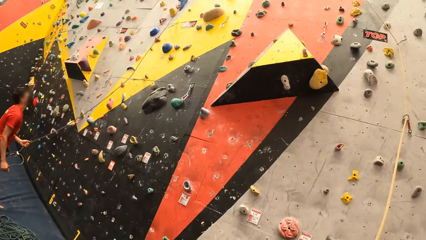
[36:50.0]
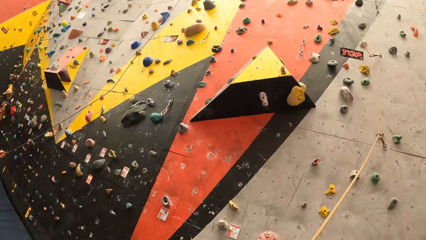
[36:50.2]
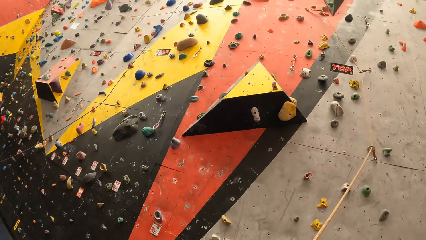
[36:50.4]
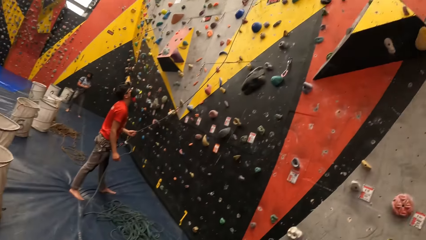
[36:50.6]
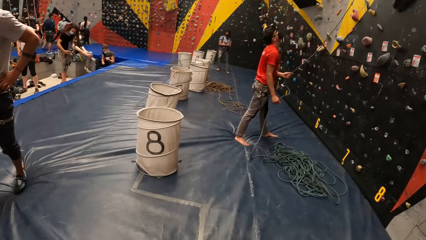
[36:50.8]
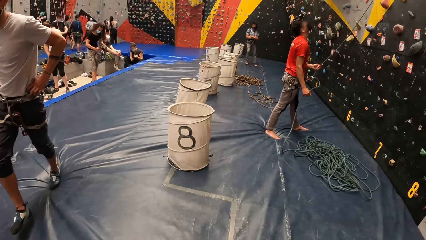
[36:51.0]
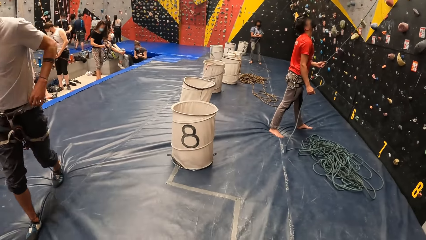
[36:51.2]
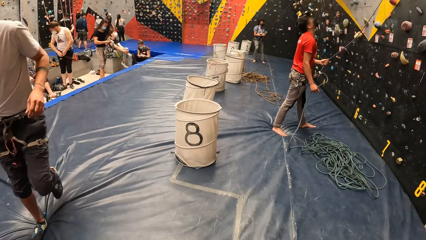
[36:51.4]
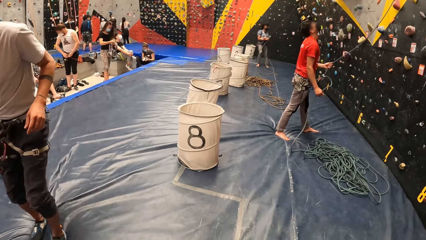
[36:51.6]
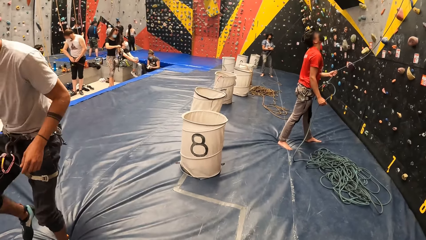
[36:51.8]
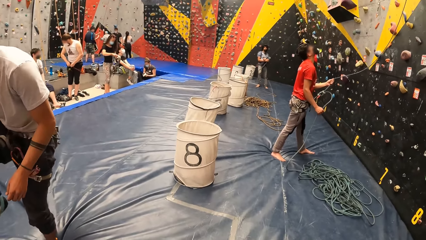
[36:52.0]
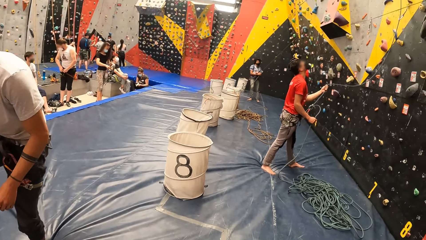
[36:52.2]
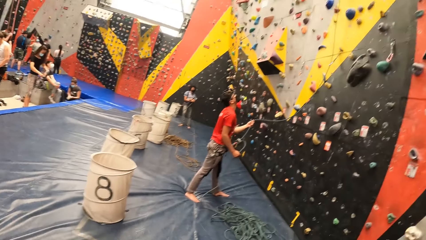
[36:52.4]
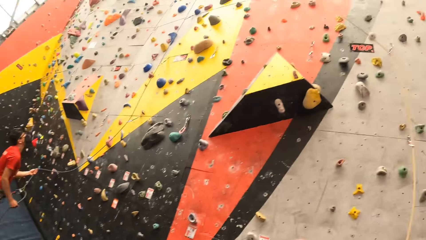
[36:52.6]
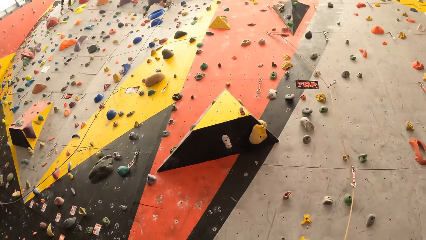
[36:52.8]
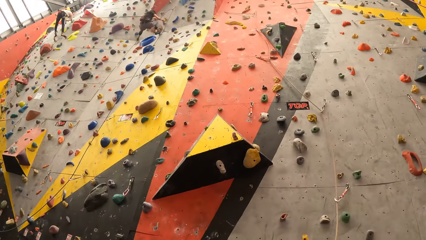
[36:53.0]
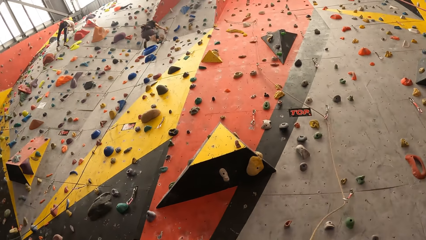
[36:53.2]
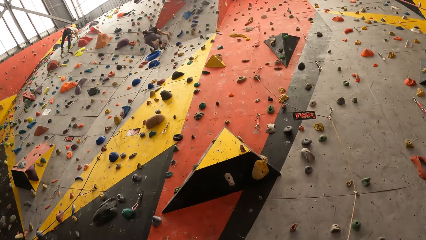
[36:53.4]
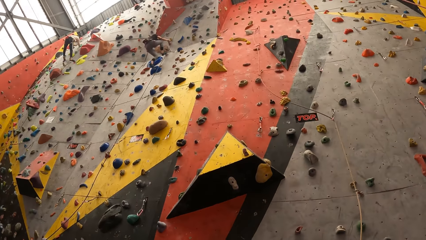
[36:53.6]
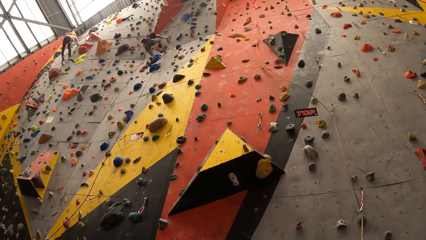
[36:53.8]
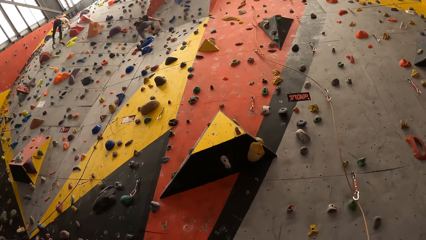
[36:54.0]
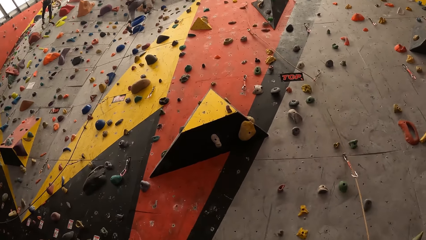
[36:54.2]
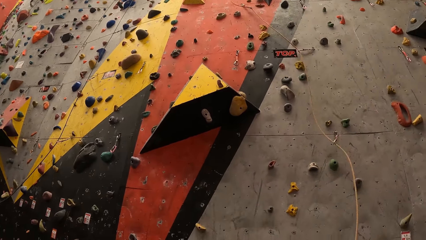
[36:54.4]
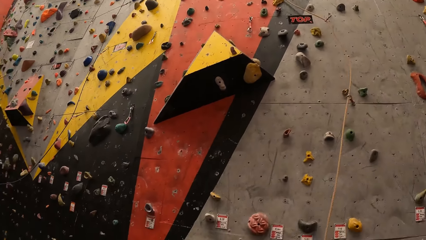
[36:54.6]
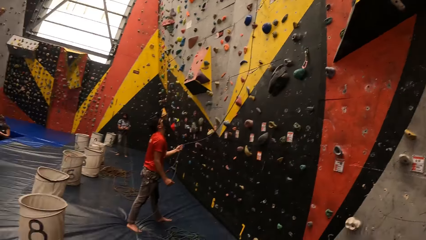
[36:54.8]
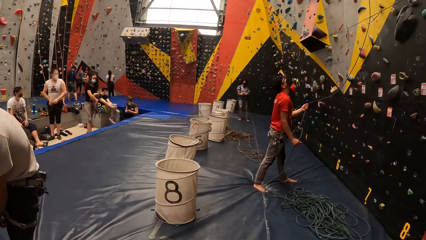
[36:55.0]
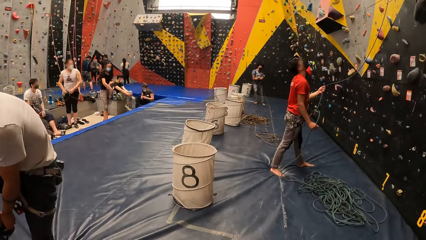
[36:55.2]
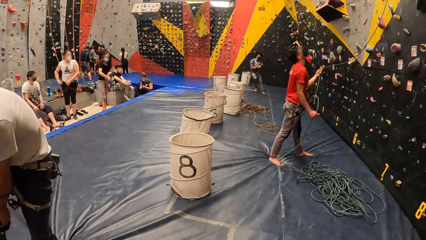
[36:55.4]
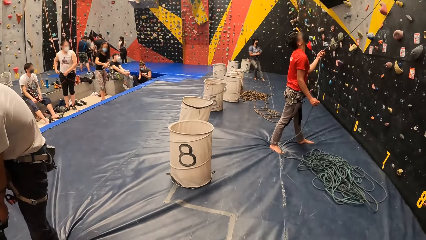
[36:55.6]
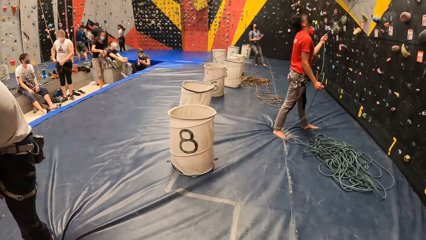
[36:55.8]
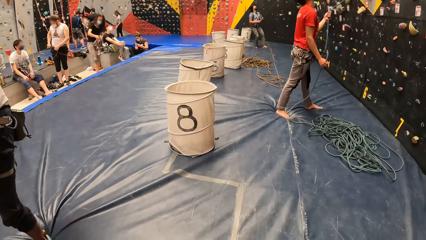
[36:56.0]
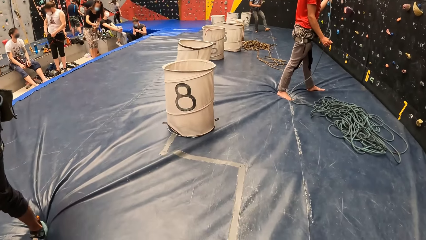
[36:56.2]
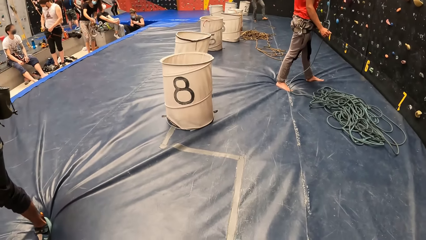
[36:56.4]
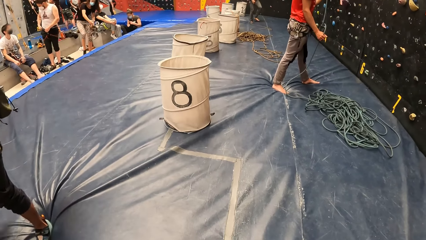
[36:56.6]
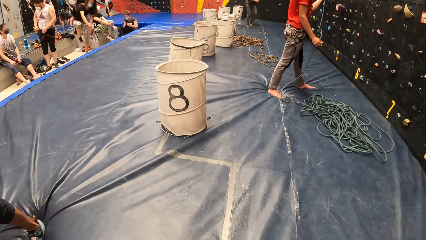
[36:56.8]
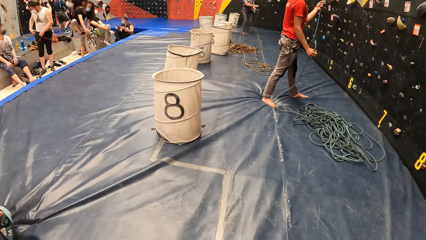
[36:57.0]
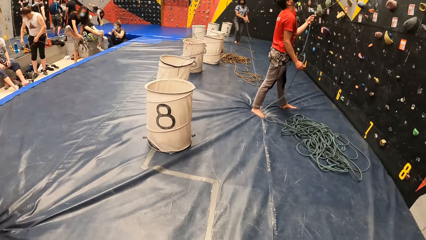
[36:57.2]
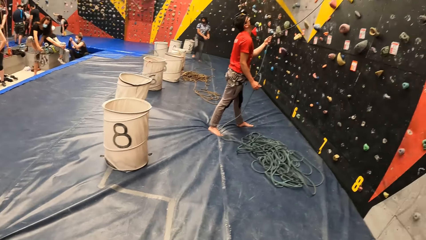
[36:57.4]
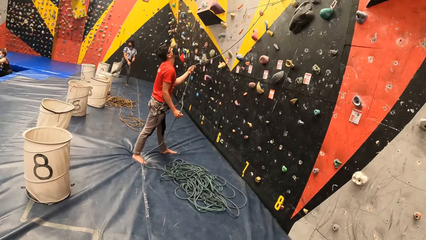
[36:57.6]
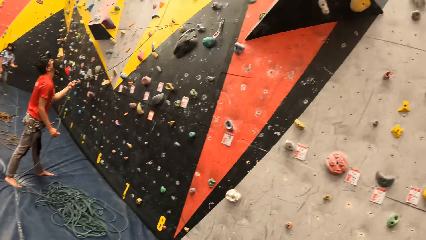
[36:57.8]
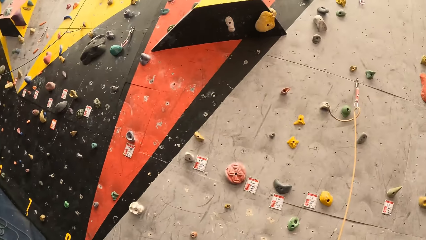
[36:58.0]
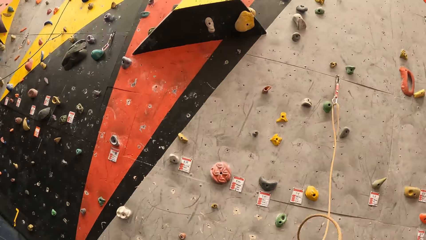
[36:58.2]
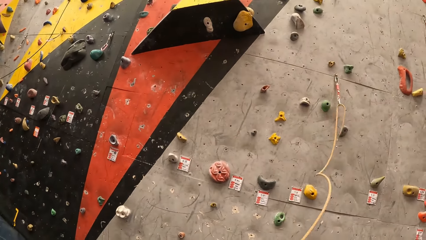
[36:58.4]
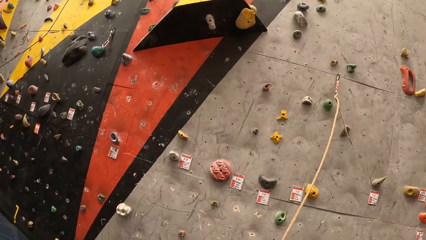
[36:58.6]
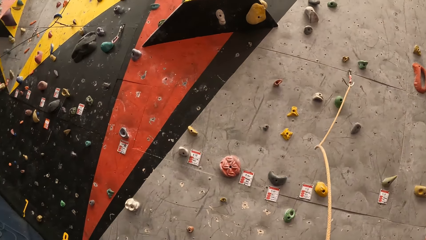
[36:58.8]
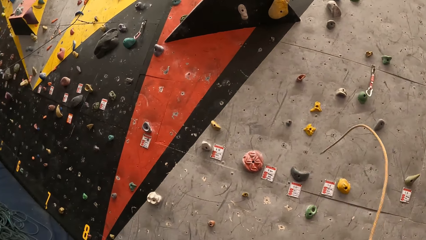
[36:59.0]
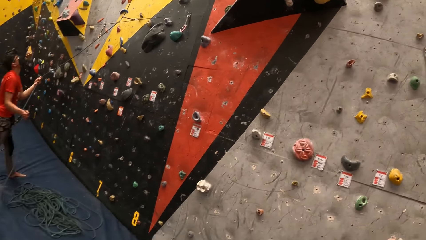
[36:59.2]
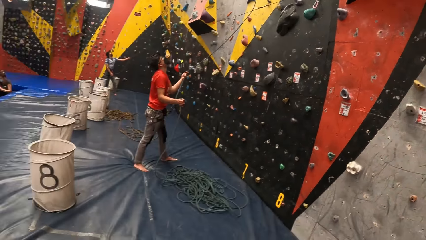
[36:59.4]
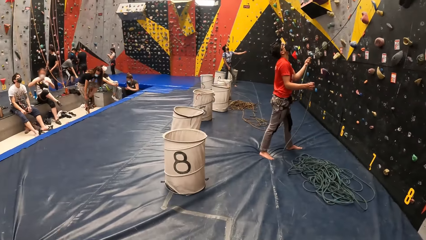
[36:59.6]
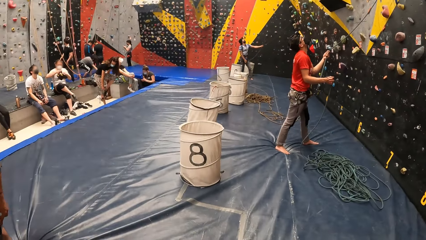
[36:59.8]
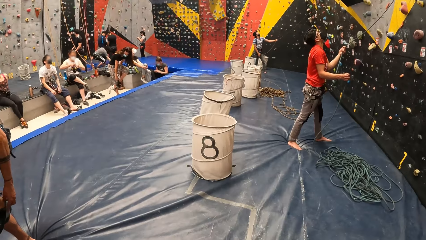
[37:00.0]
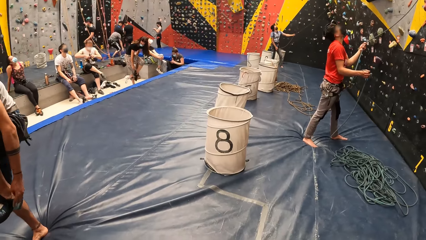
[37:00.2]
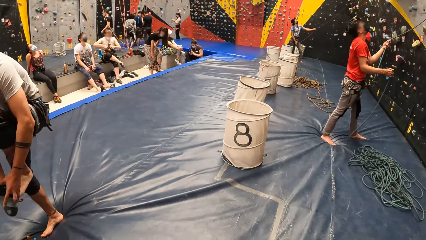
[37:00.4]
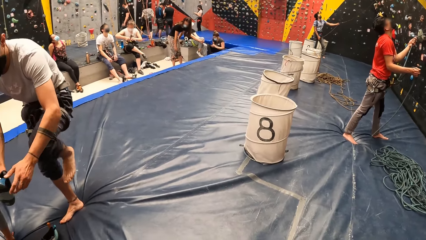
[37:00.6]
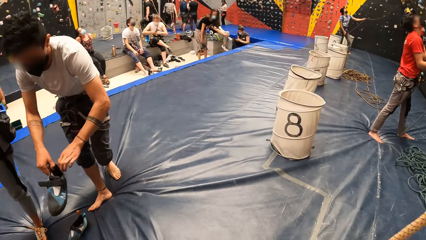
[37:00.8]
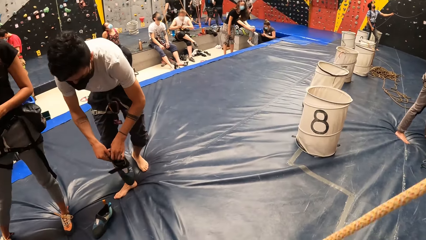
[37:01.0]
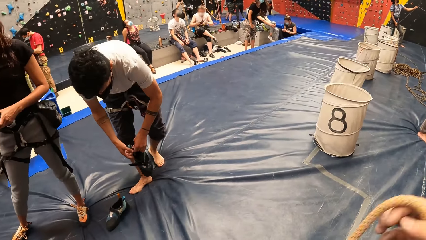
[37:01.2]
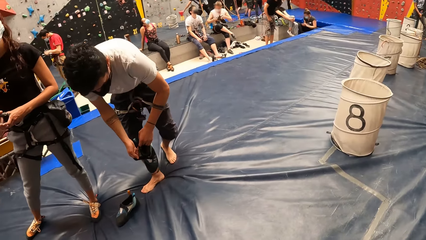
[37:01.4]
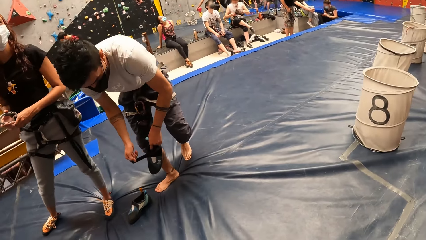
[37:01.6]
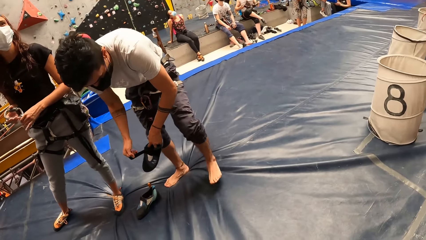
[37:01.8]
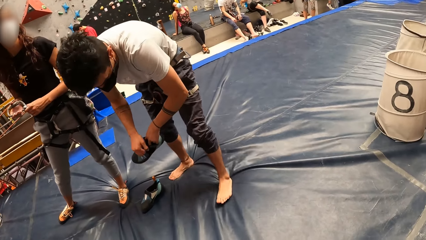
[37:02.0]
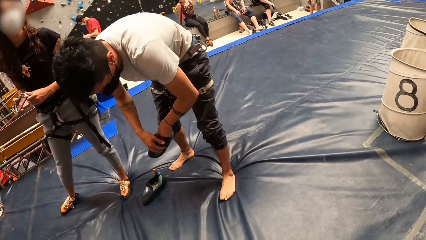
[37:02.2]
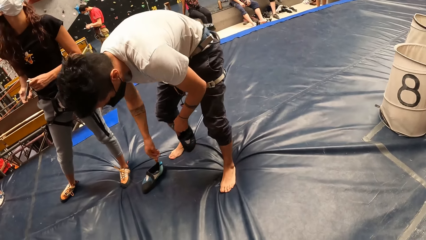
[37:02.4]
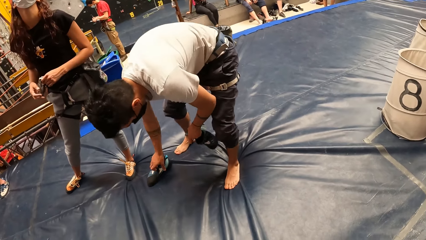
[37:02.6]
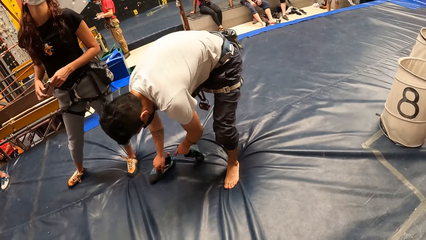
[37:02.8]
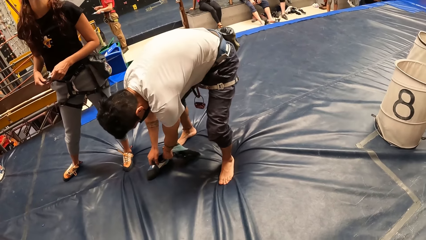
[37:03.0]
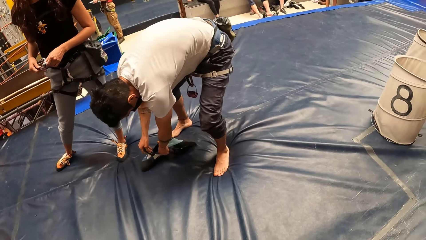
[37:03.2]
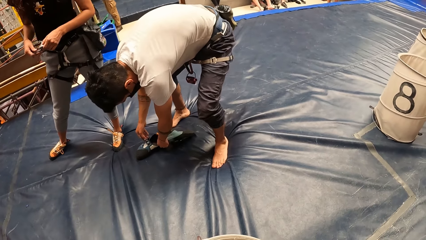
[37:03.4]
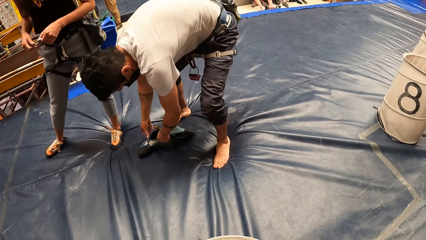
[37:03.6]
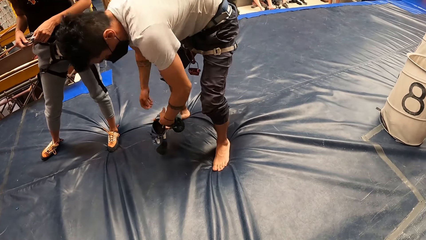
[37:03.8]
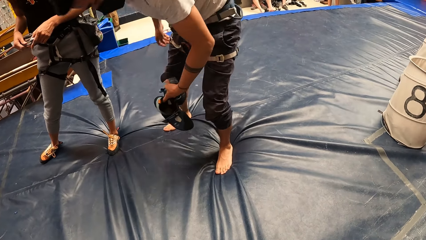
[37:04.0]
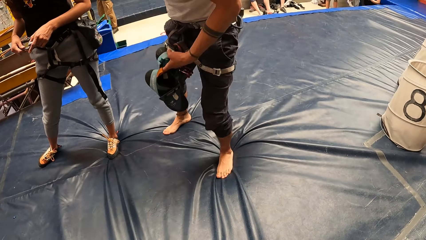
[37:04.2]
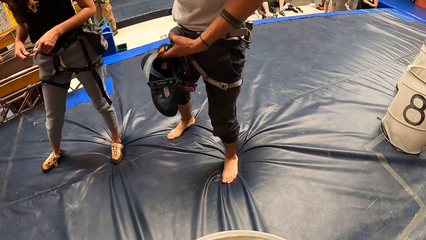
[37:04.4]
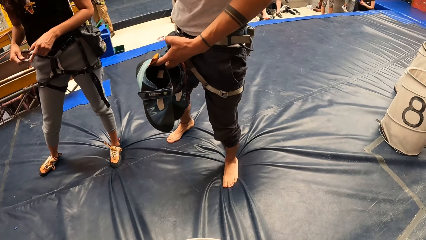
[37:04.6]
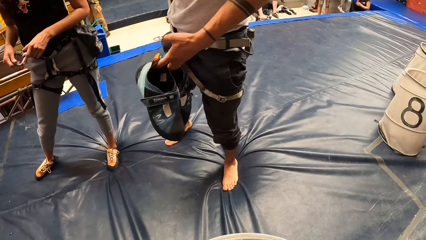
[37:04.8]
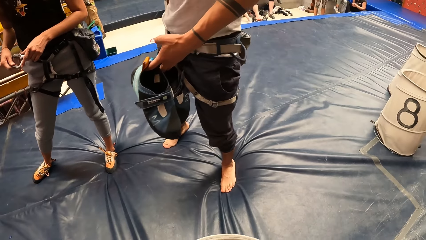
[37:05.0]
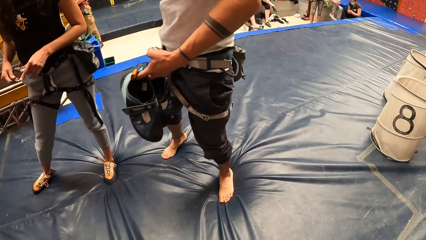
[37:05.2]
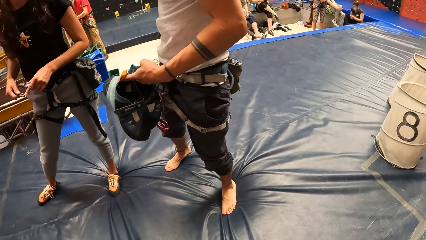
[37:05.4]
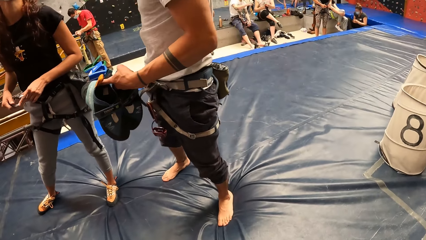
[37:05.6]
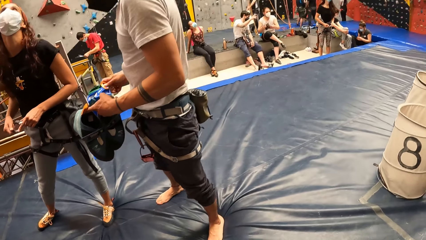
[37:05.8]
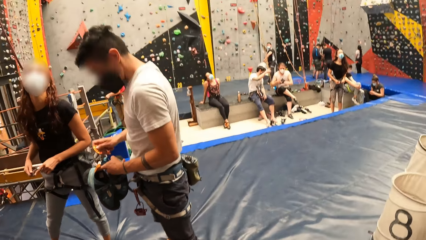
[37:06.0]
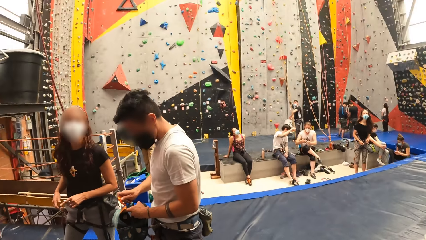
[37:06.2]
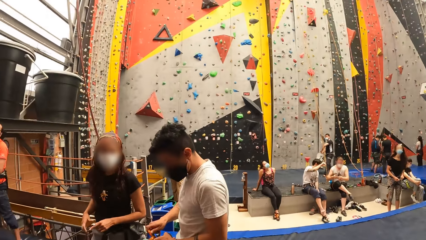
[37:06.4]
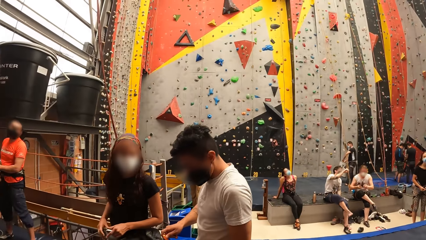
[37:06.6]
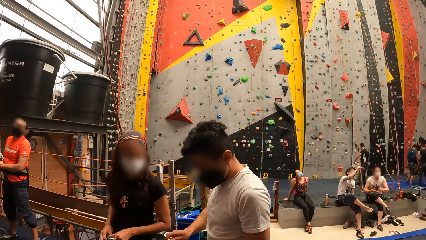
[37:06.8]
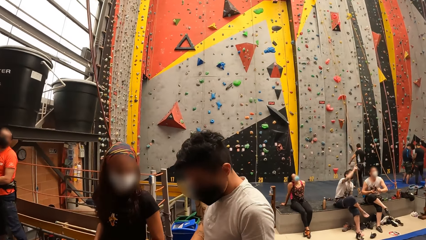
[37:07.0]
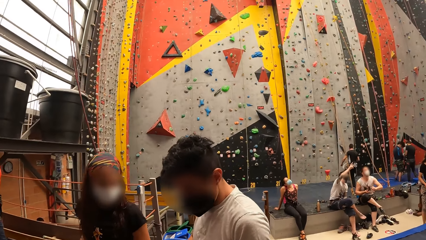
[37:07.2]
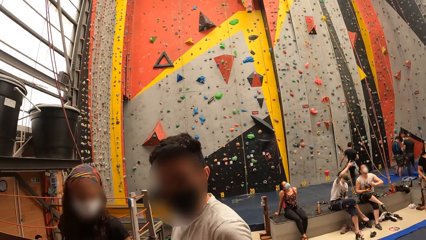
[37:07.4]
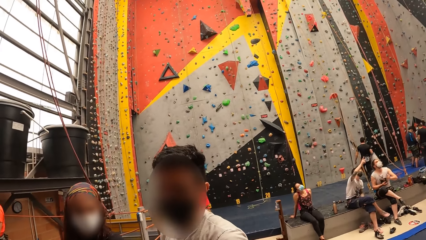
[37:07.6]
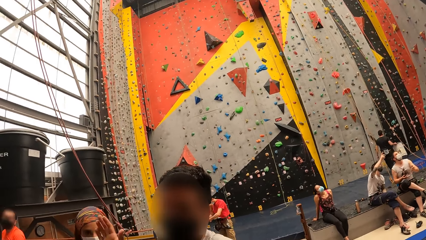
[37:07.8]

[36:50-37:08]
The camera wearer looks around. A person removes his shoes. The person carries his shoes.
